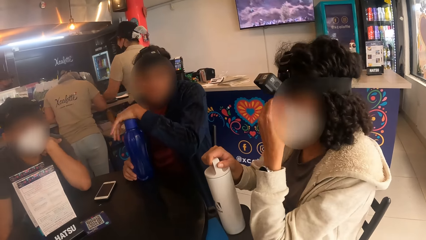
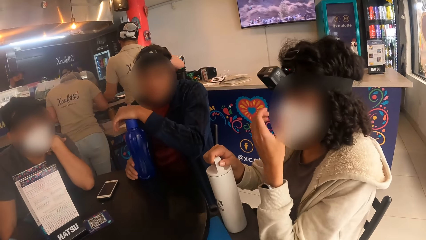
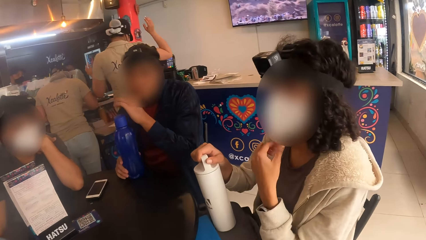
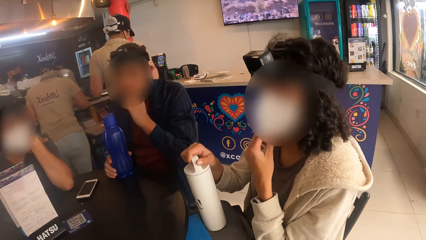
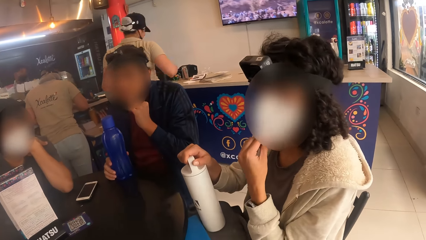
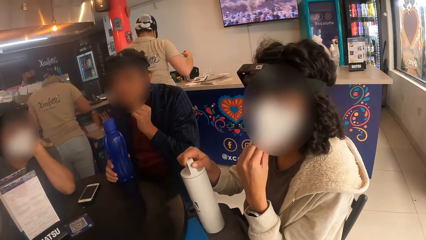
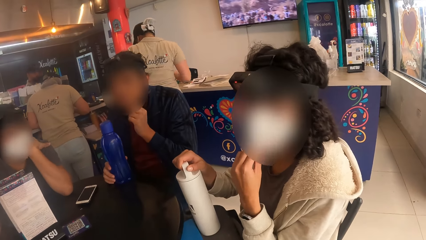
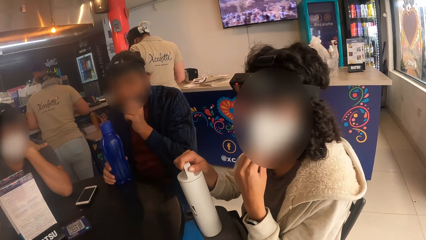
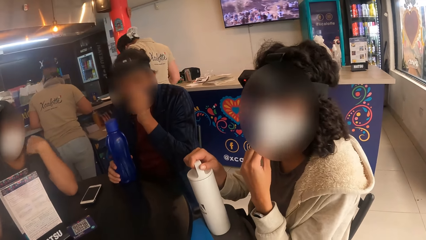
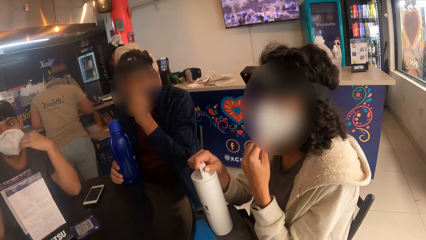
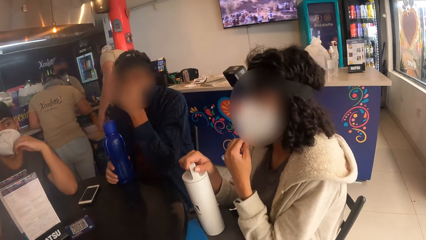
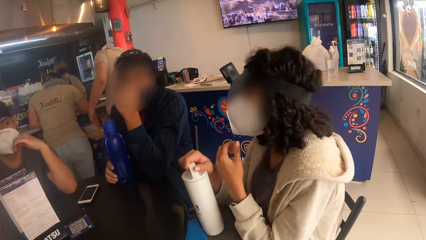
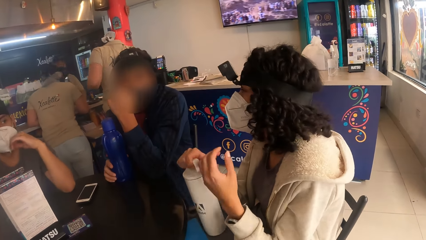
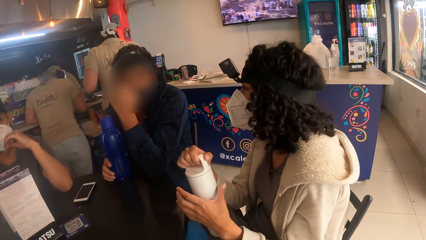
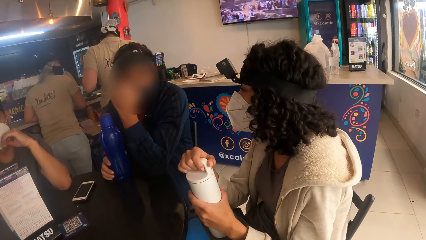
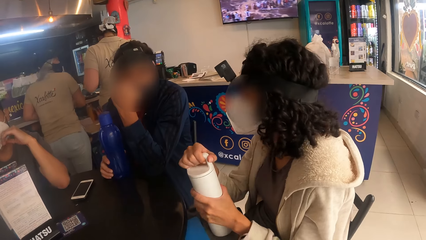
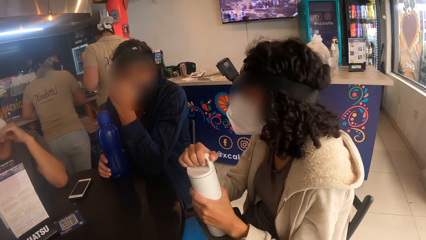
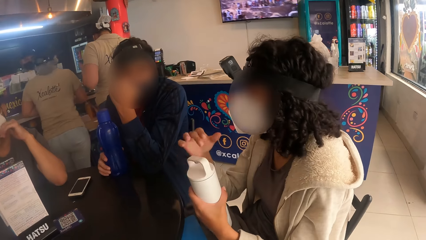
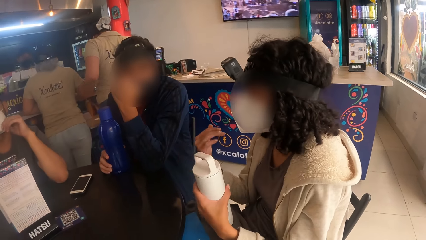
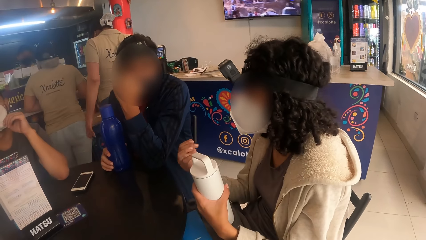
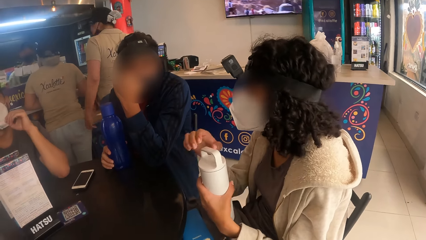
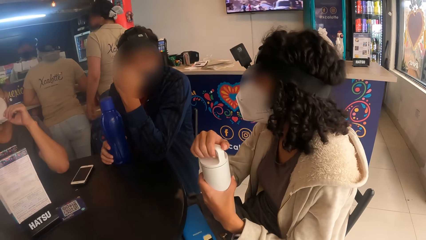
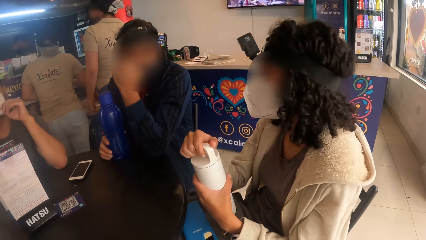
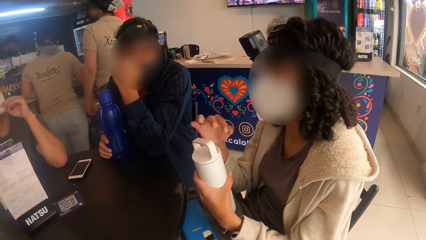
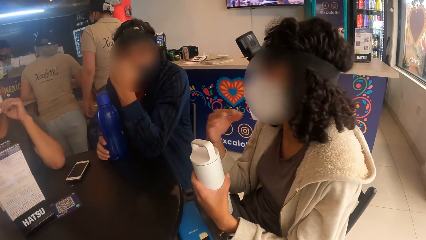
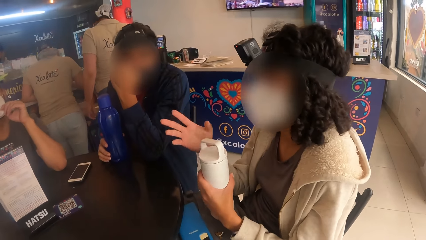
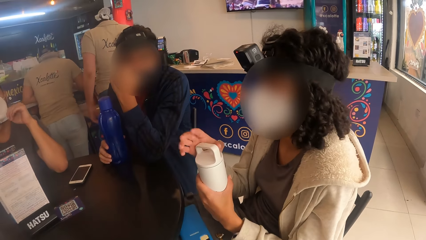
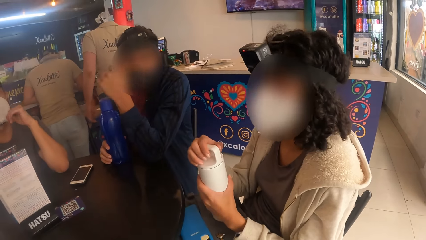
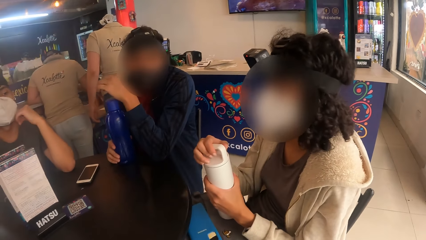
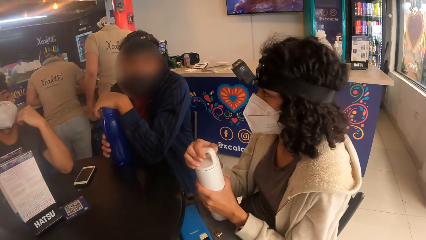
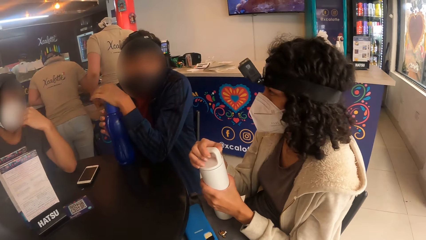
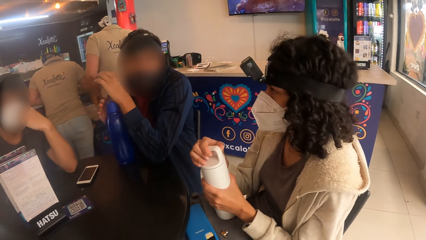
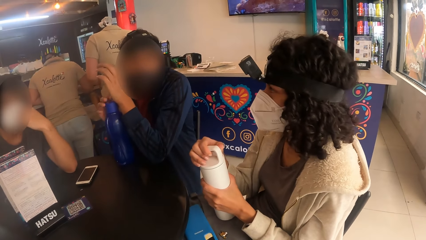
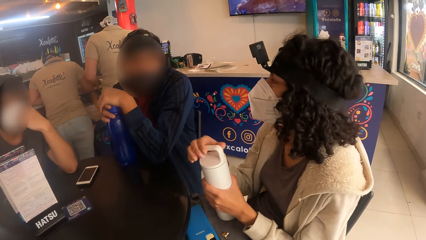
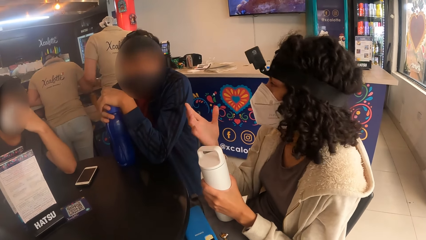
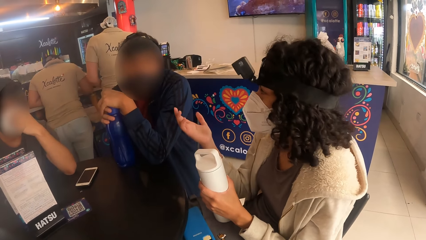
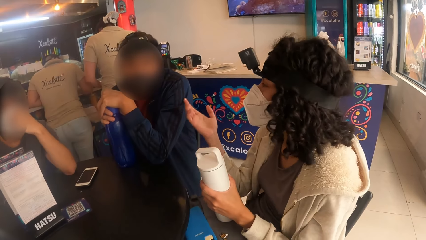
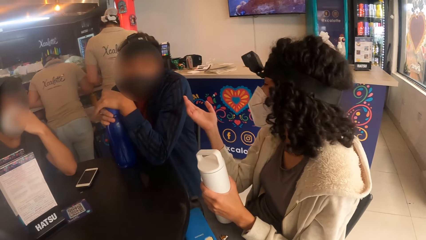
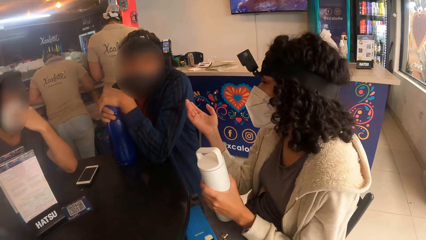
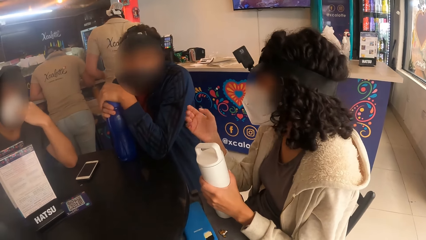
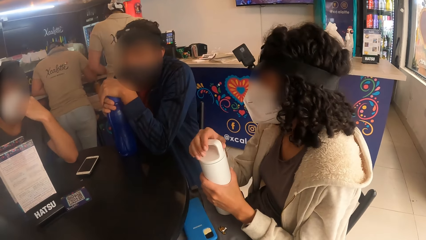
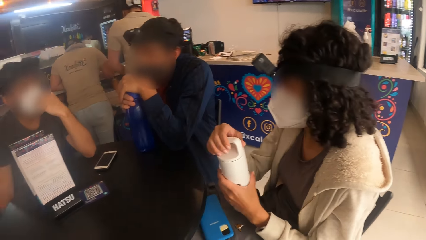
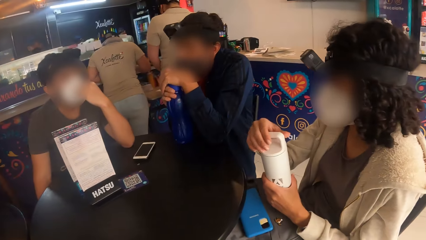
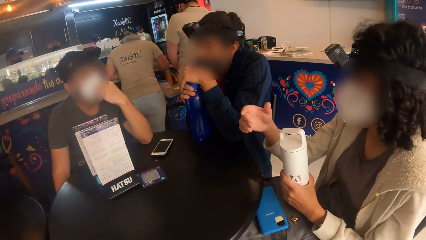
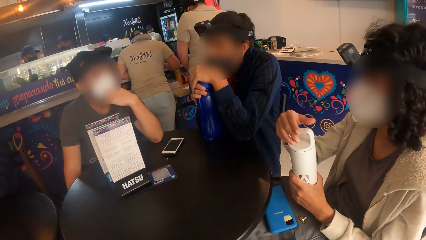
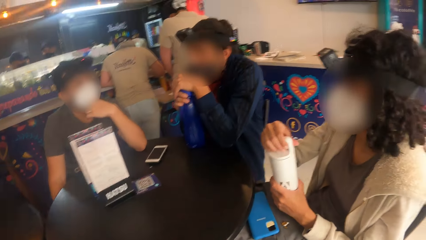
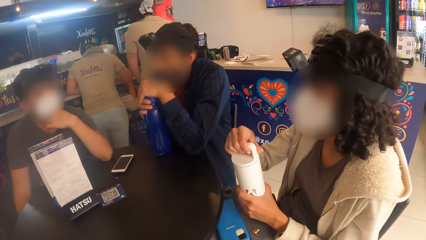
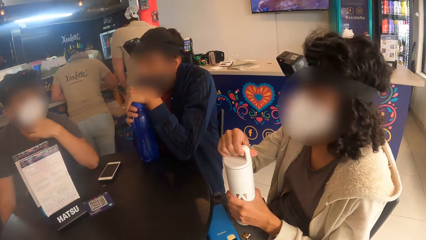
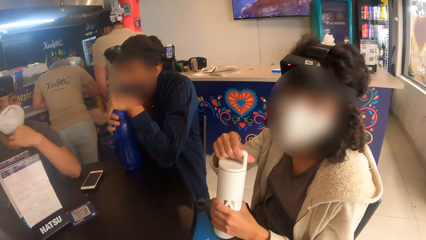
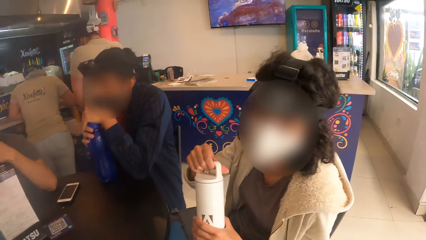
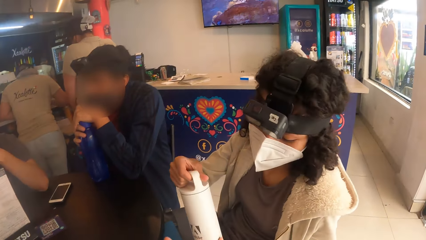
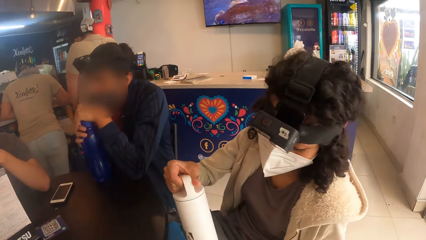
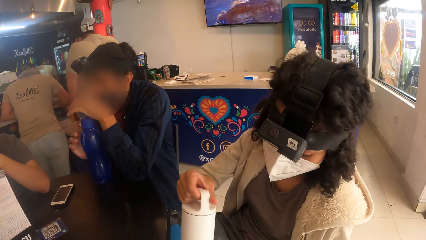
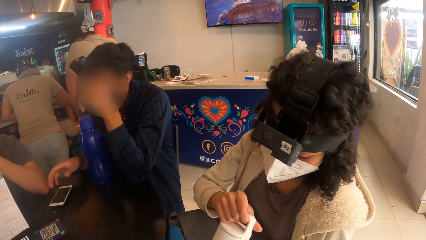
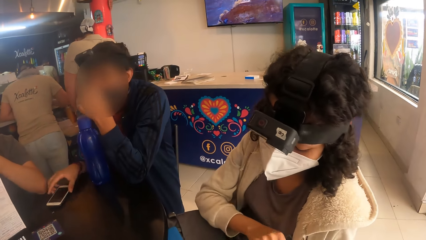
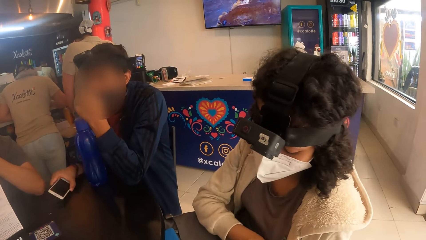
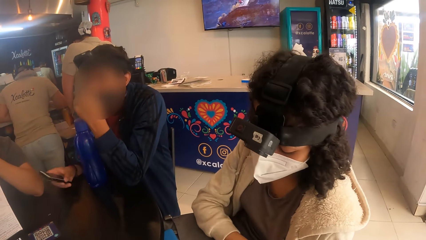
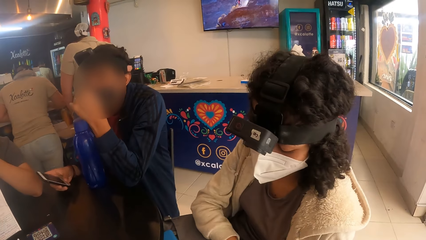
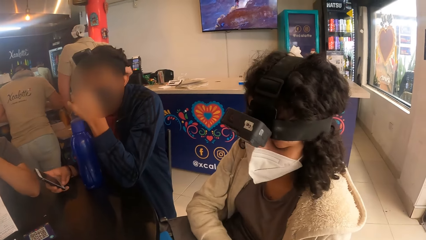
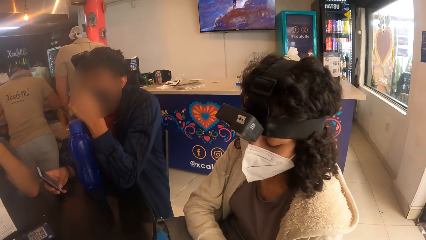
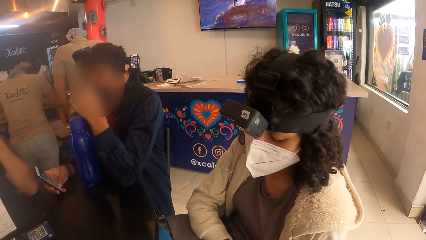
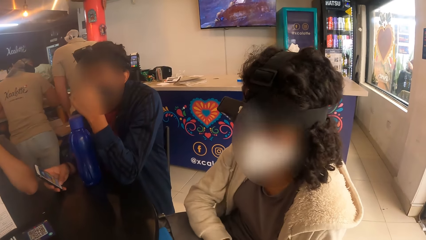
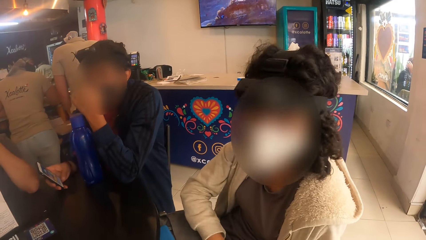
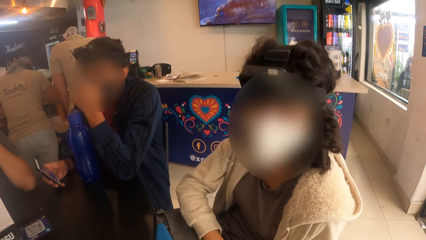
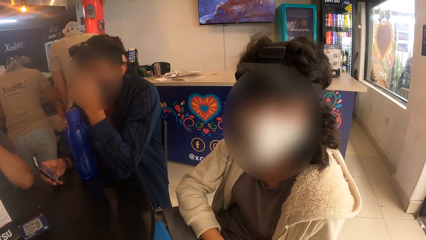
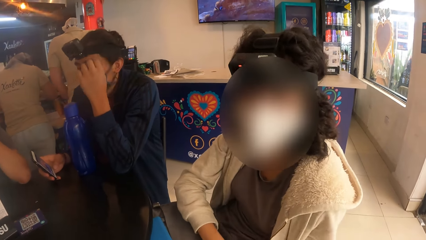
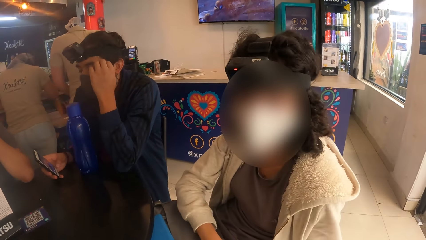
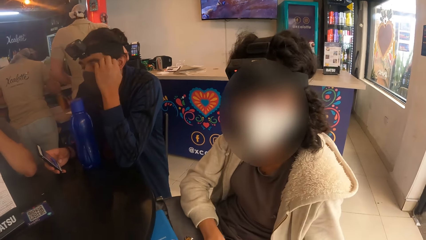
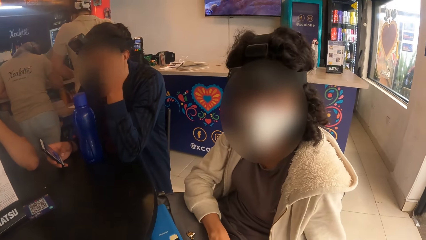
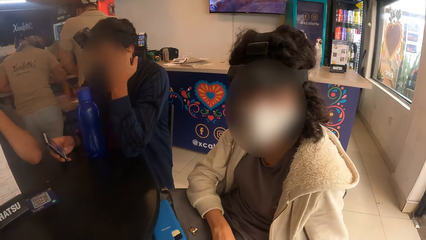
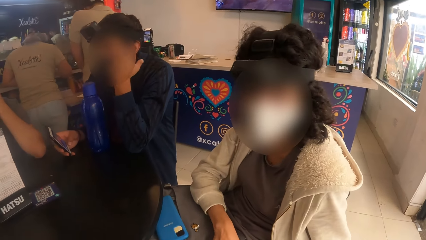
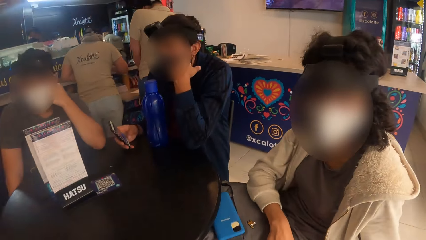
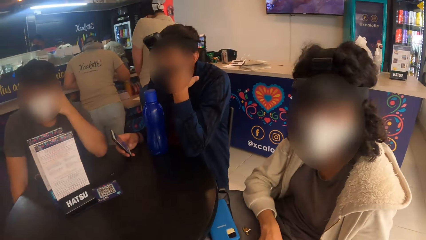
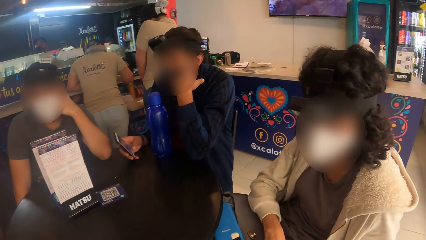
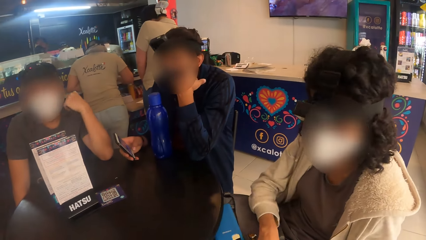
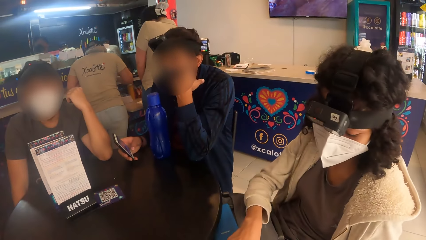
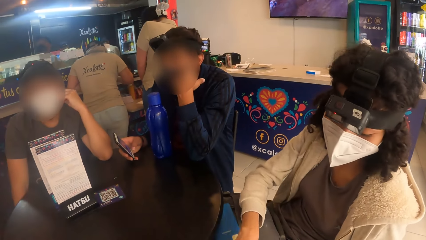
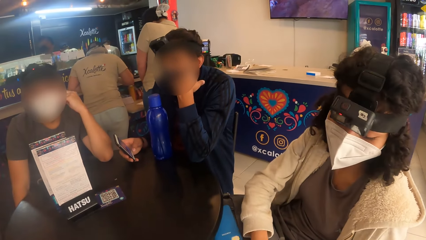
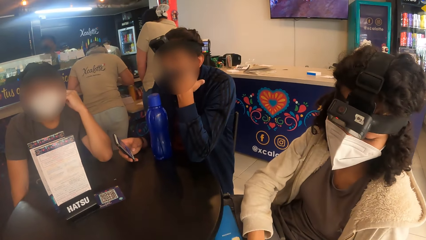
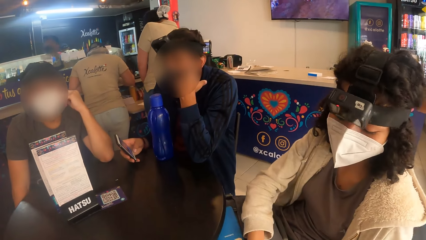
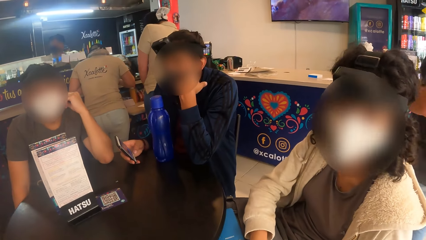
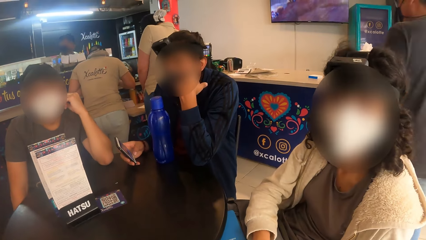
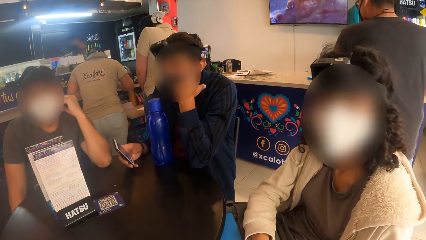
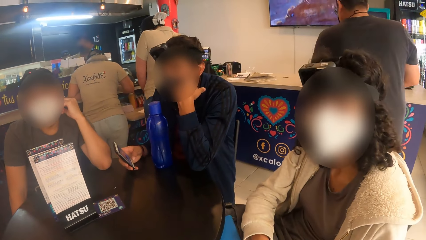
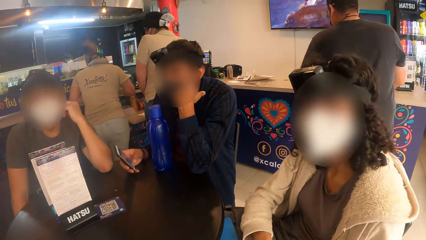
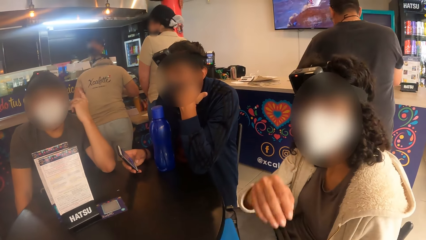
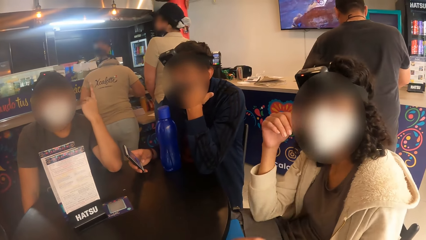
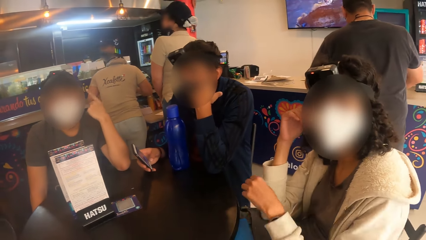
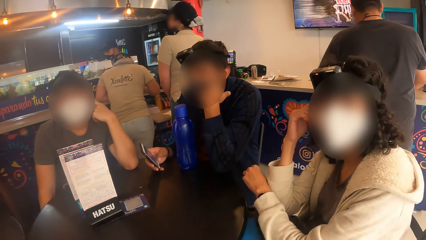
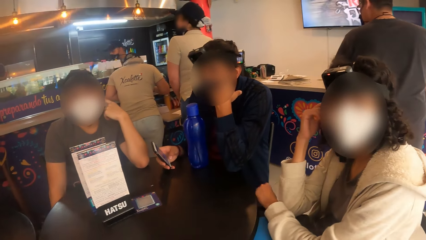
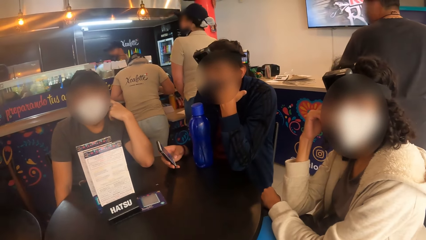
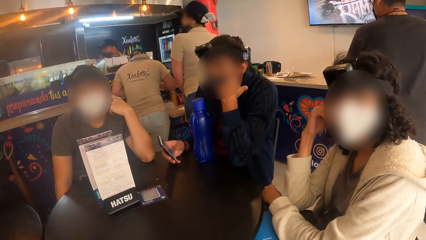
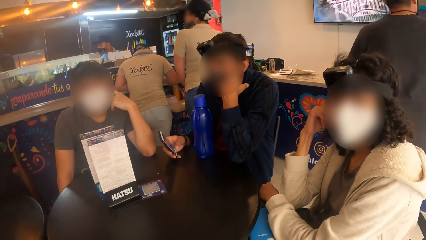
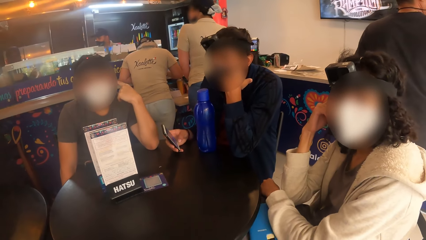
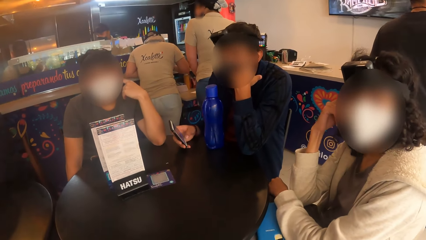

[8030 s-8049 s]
The camera wearer stares at the table. They converse with three people. The woman holds the bottle in her right hand with her left hand. The woman holds the bottle lid with her right hand. The woman interacts with the camera wearer. The woman touches her face with her right hand.
